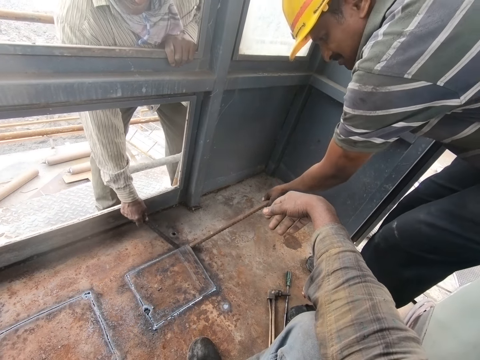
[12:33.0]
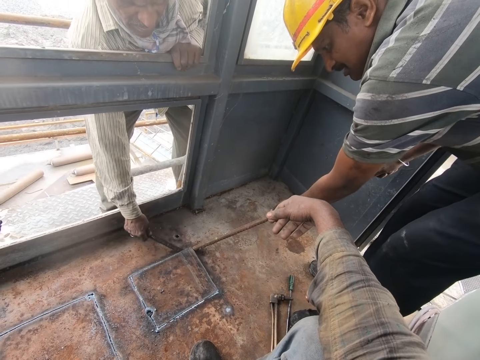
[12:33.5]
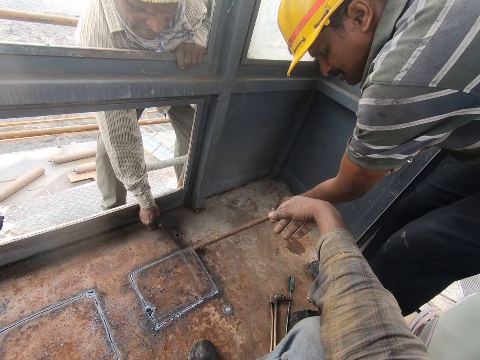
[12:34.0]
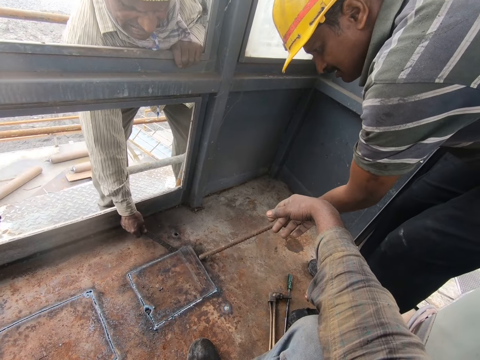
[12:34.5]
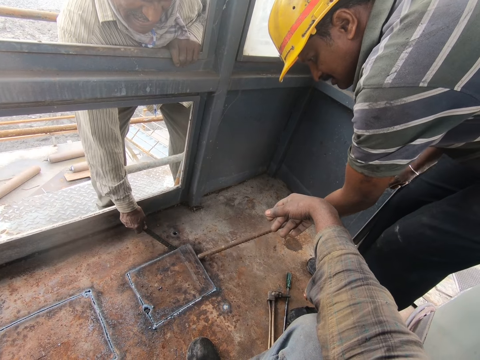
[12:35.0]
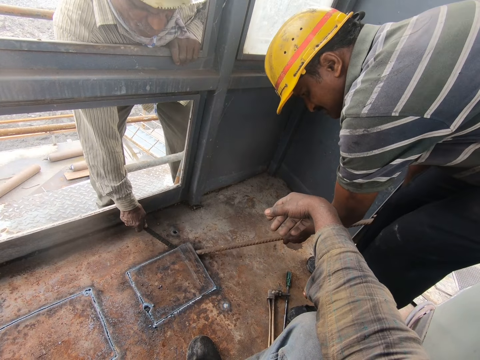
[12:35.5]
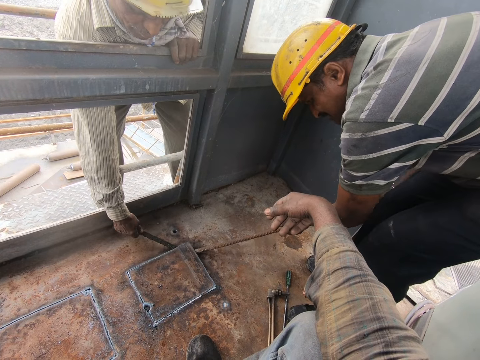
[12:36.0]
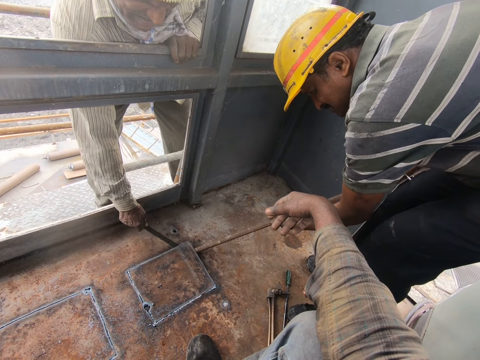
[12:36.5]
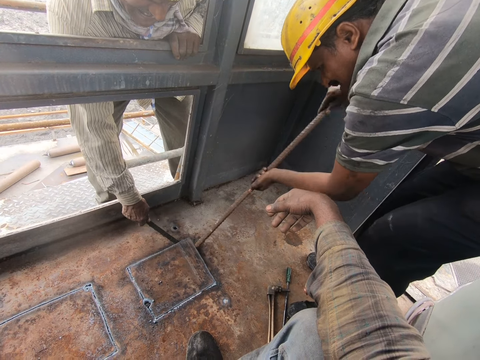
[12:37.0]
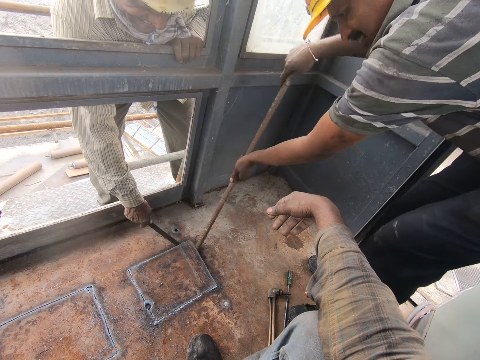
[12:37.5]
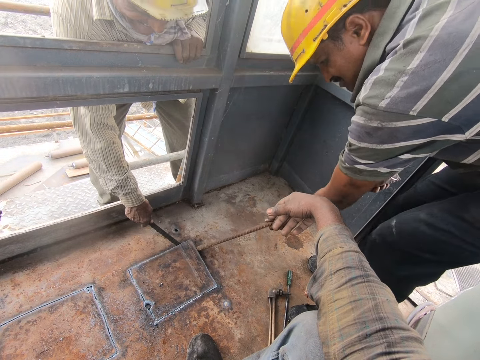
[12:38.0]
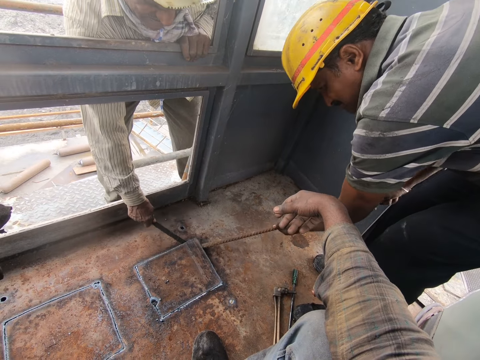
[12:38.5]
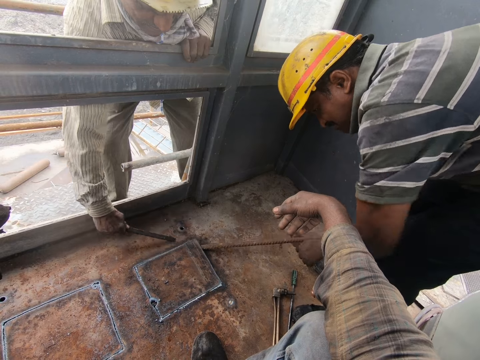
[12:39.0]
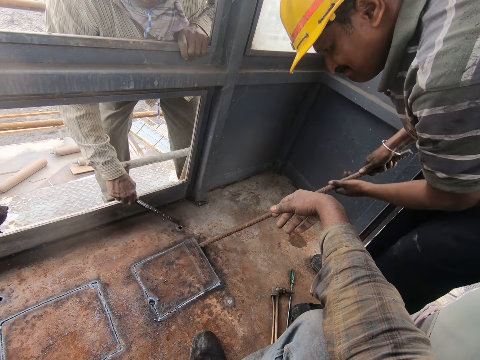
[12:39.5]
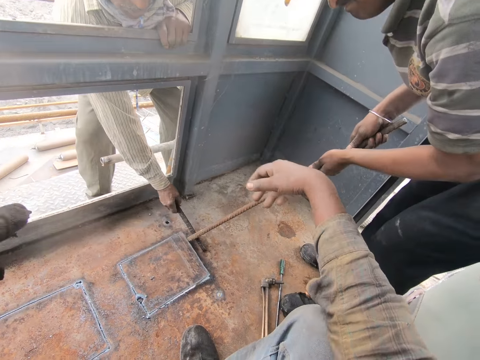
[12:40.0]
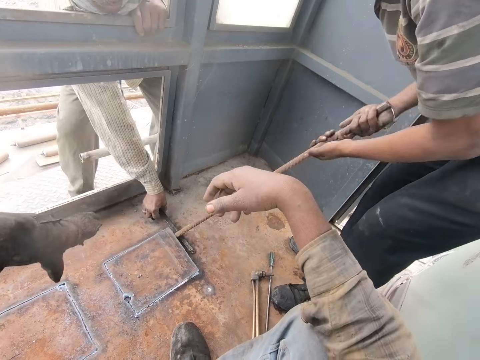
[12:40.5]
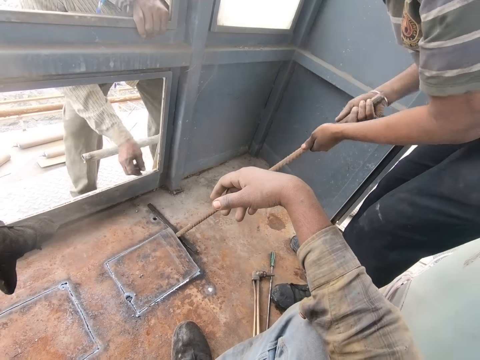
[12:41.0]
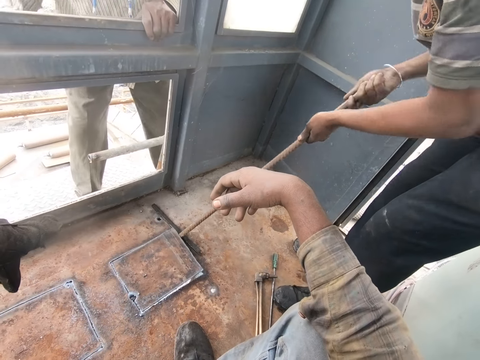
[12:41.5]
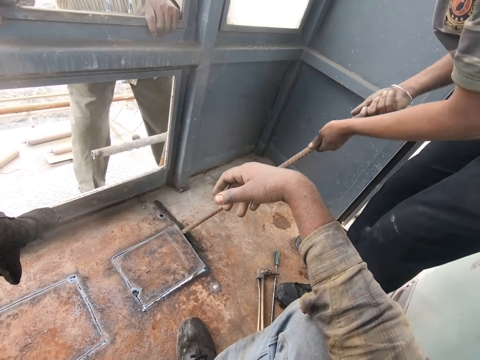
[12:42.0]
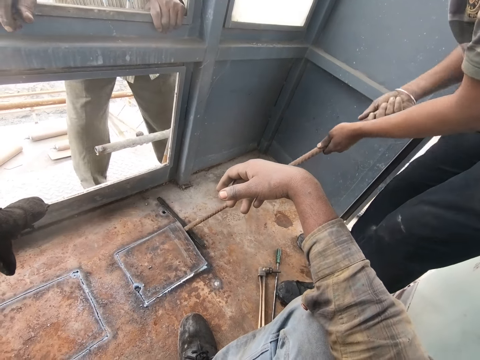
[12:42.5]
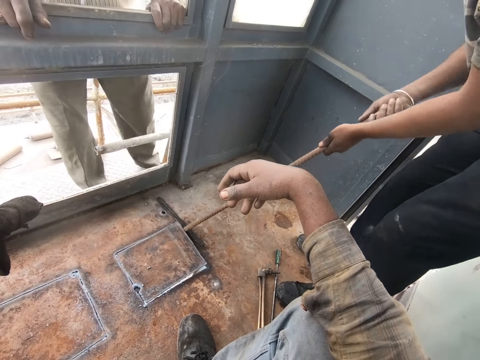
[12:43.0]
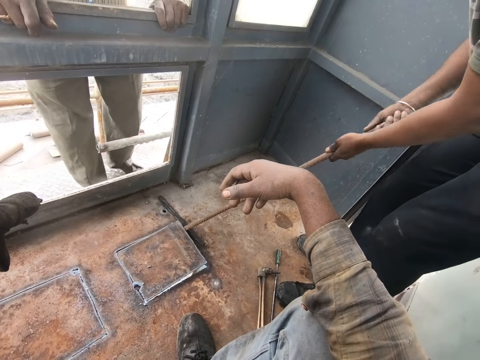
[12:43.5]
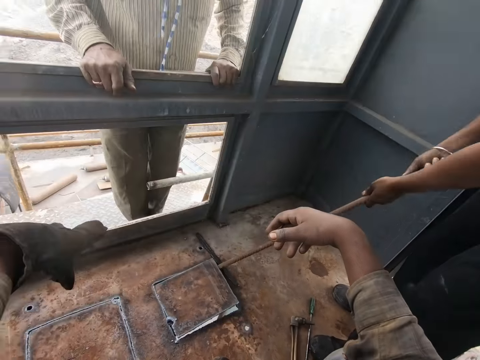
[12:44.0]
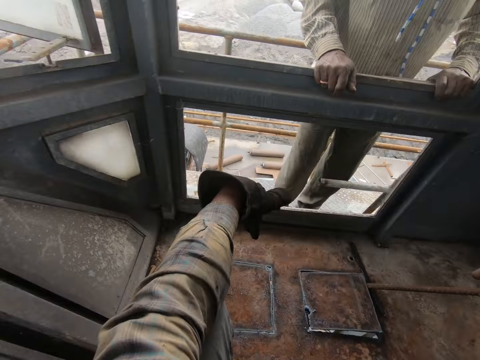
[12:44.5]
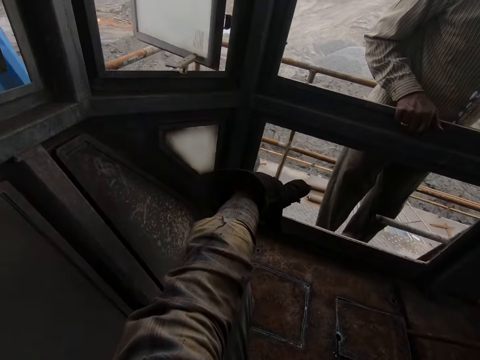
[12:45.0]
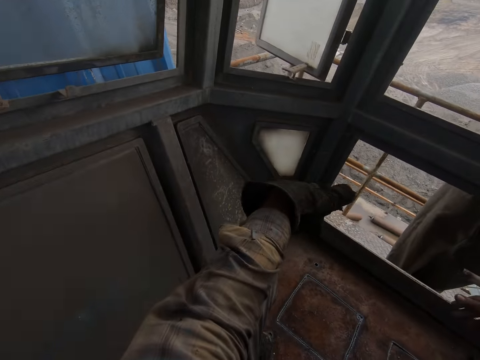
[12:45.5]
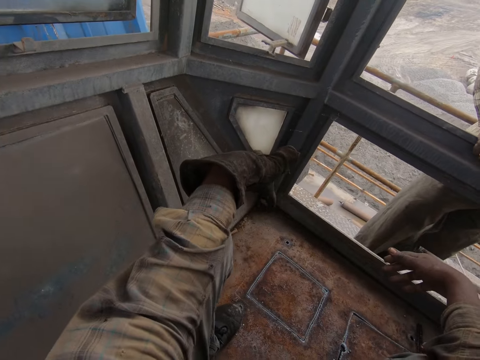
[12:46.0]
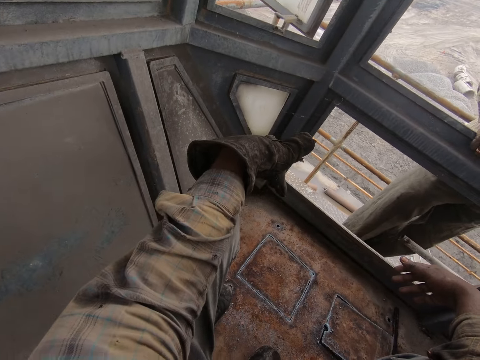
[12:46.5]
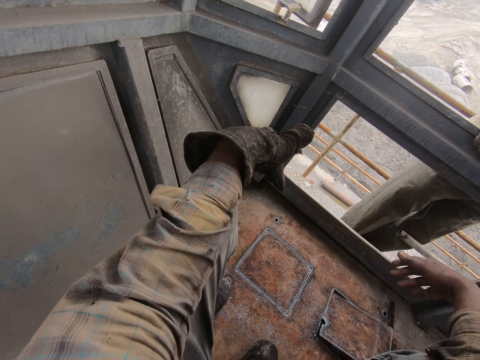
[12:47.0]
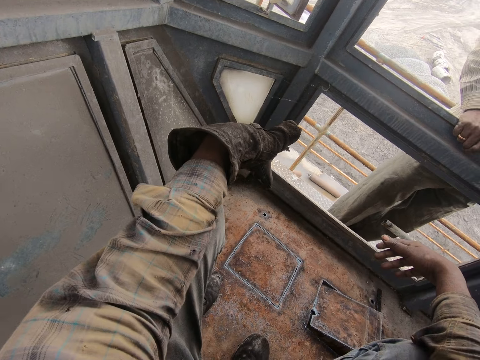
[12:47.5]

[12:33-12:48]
A man loosens metal with a metal bar. A man puts the metal on the floor. A man loosens the metal with the metal bar.

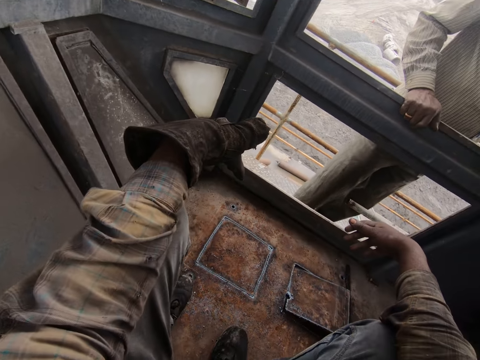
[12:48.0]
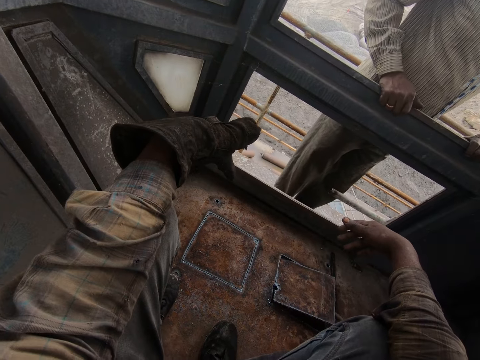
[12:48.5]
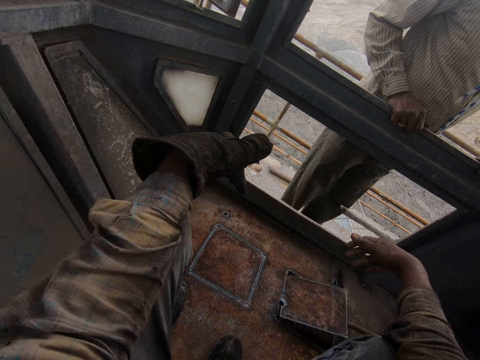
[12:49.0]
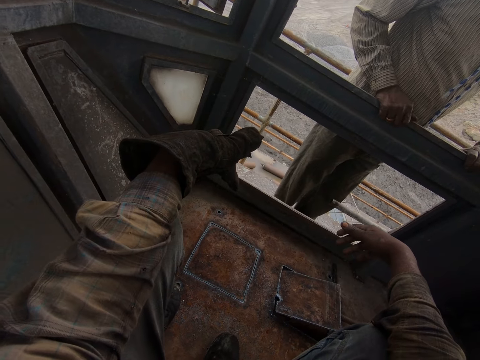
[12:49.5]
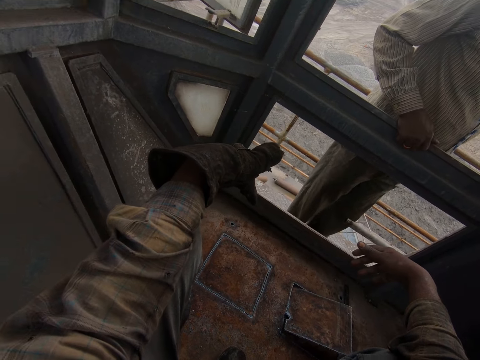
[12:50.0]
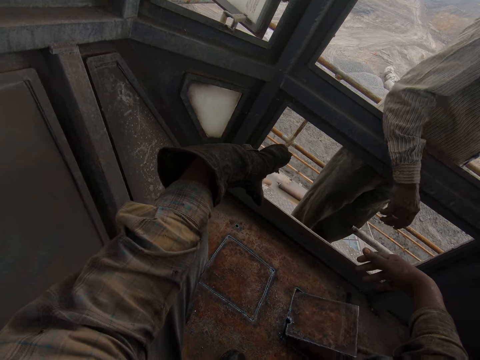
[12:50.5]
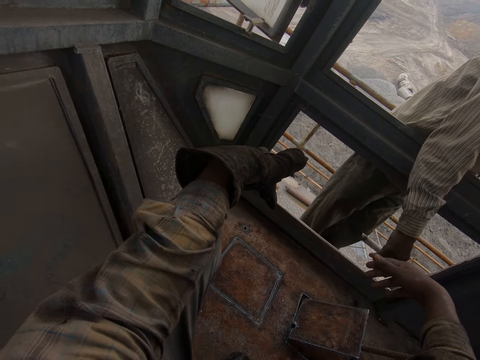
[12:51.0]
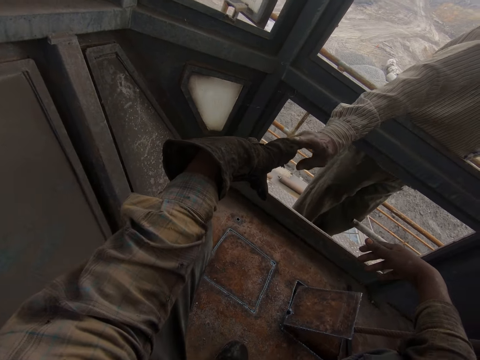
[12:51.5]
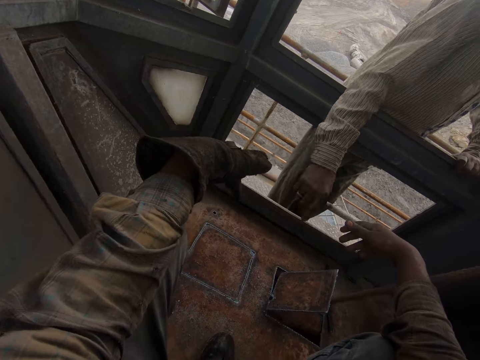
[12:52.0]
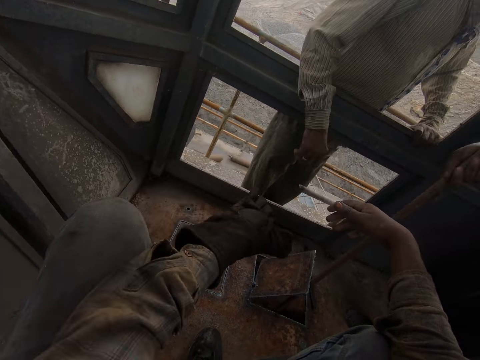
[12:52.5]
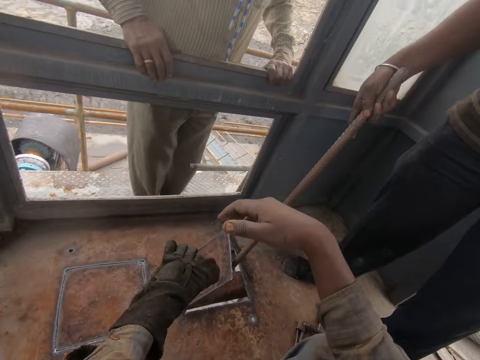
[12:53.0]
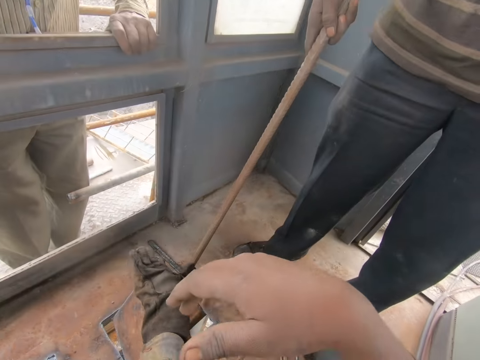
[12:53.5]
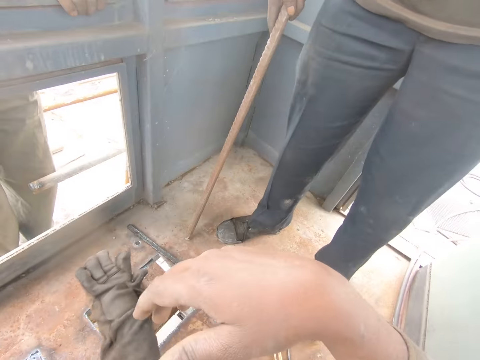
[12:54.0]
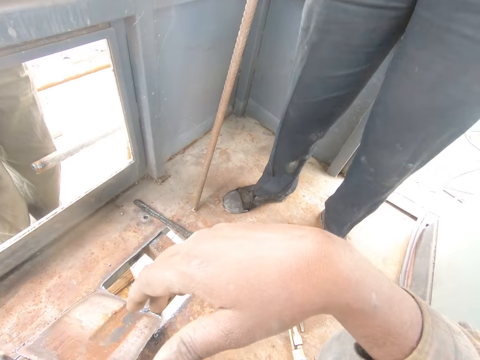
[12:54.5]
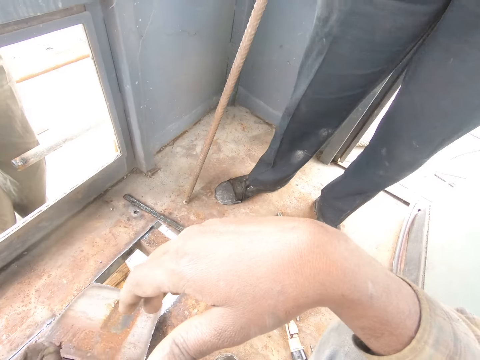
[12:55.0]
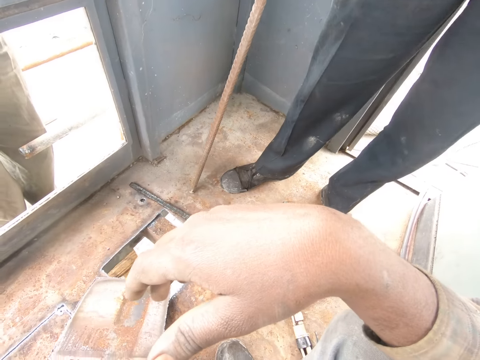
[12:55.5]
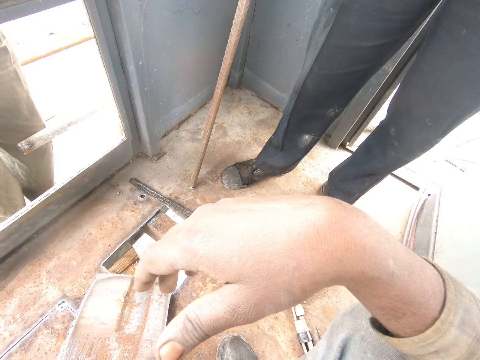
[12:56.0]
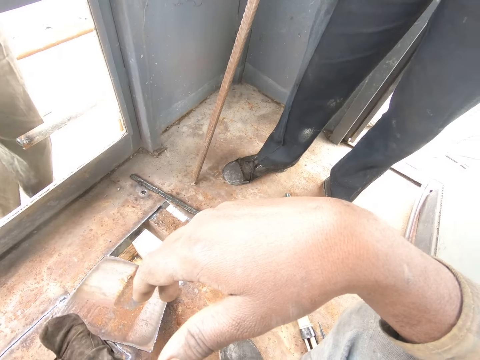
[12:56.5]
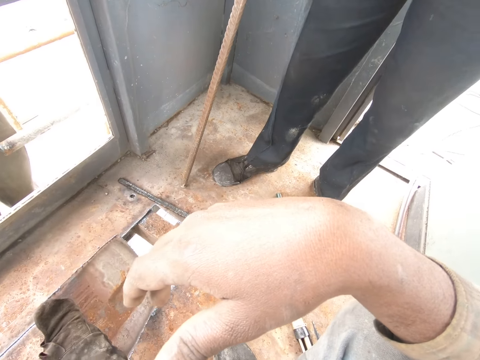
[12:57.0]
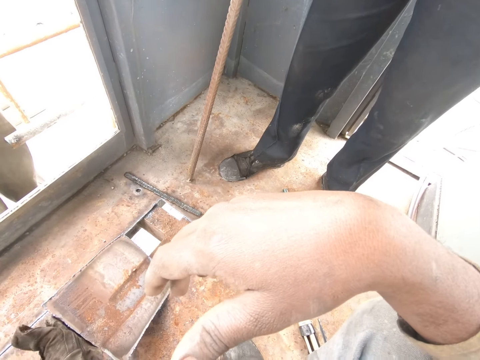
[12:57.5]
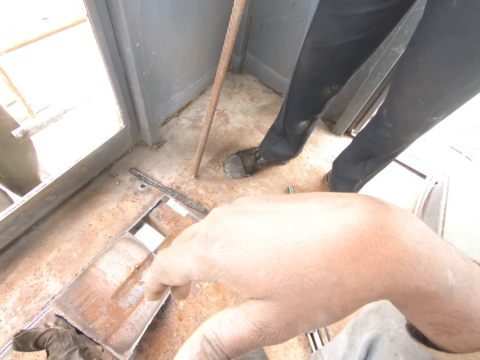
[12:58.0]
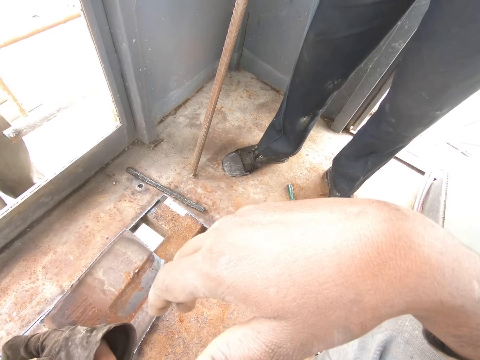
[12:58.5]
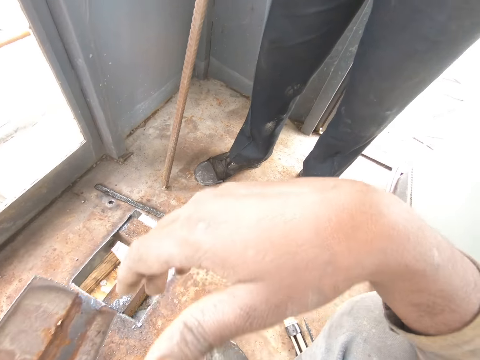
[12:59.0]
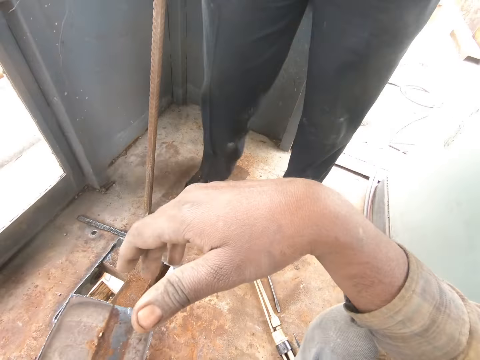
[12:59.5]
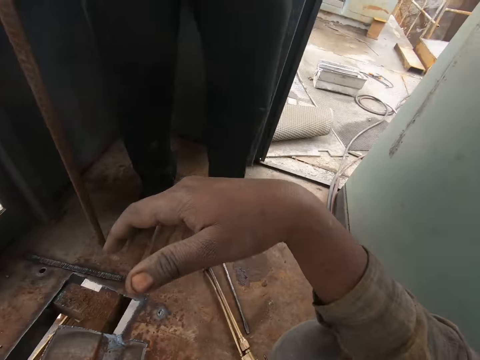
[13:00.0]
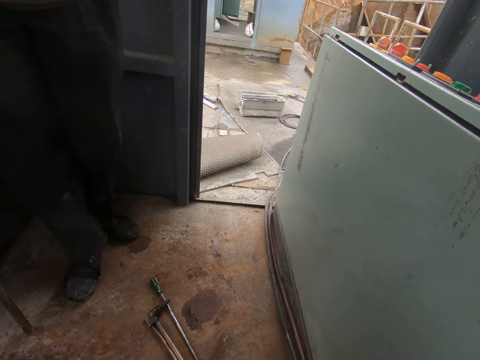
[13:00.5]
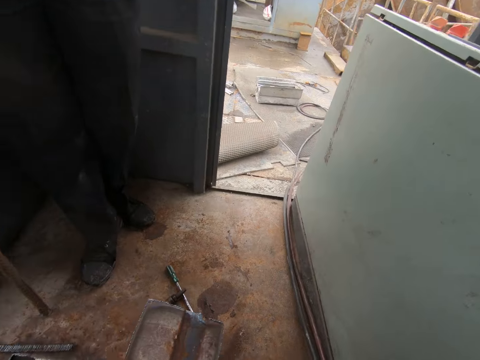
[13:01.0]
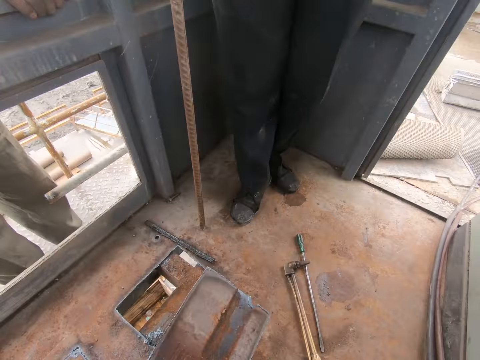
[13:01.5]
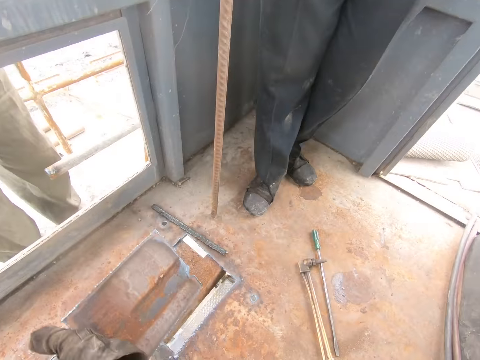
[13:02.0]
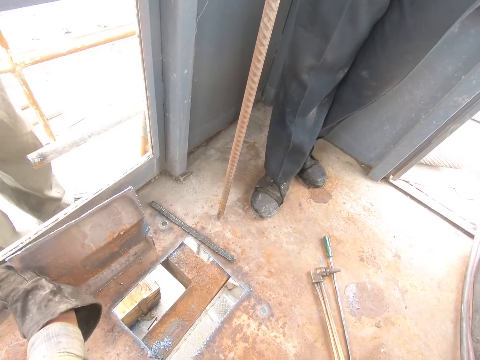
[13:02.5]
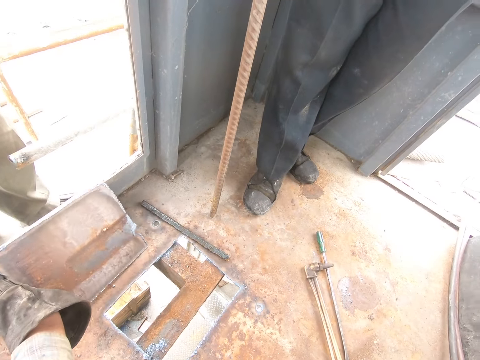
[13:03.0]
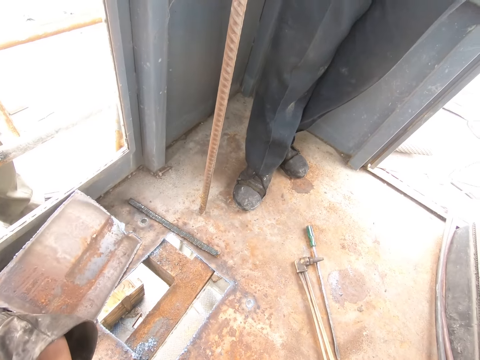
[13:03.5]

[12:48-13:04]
A man touches the camera wearer. The camera wearer loosens the metal. They remove the metal piece. They pick up the metal. They look around.
